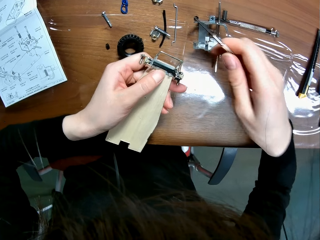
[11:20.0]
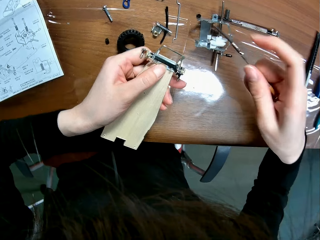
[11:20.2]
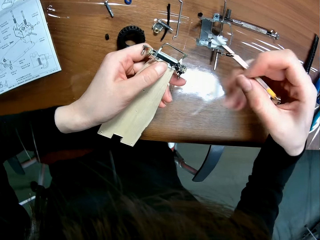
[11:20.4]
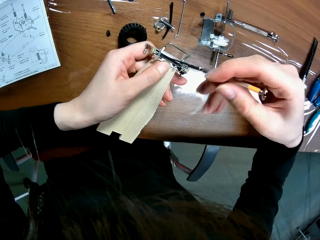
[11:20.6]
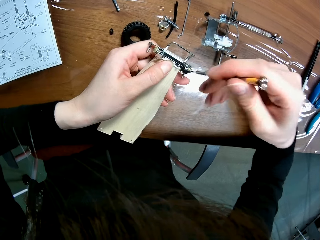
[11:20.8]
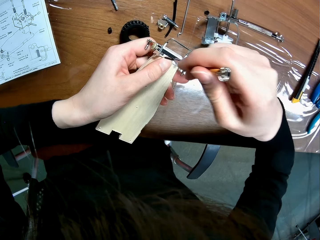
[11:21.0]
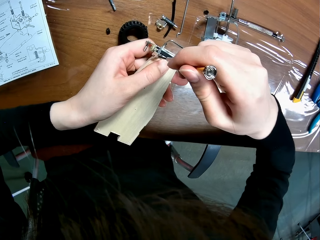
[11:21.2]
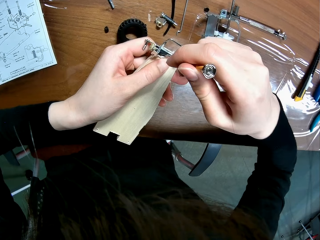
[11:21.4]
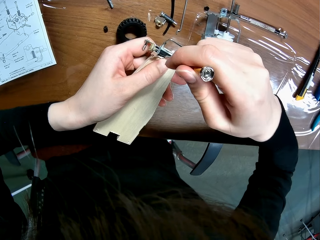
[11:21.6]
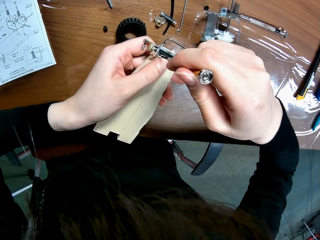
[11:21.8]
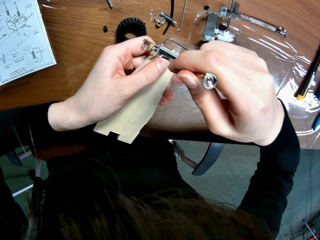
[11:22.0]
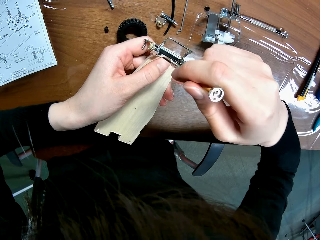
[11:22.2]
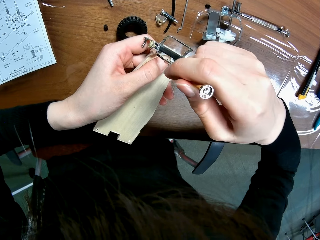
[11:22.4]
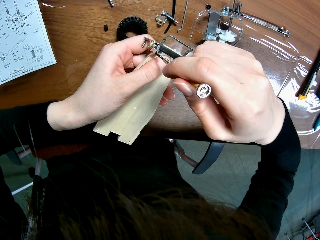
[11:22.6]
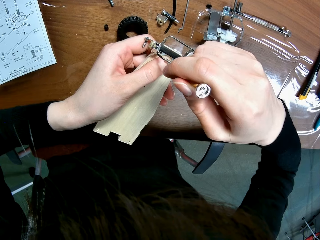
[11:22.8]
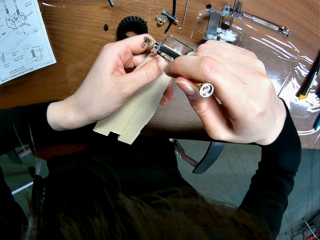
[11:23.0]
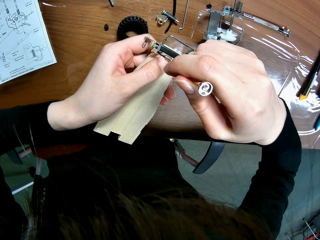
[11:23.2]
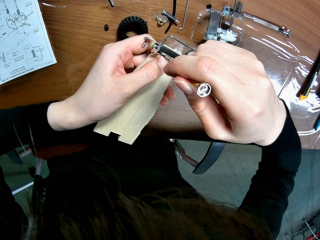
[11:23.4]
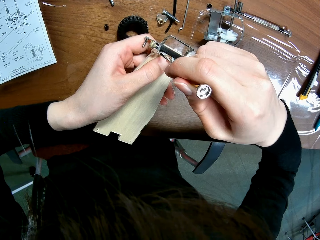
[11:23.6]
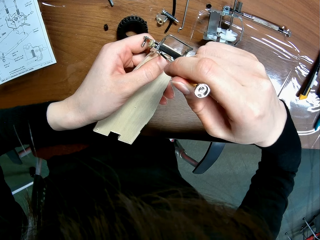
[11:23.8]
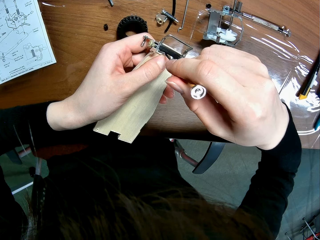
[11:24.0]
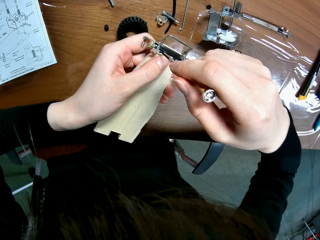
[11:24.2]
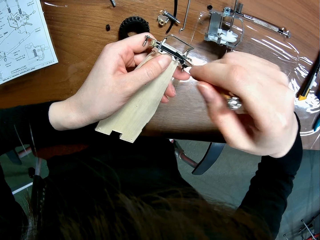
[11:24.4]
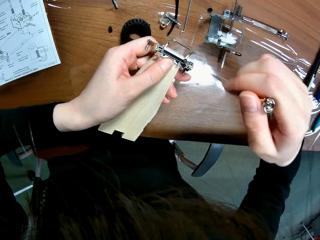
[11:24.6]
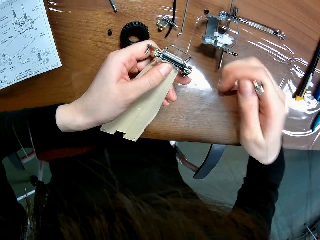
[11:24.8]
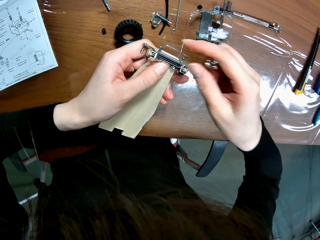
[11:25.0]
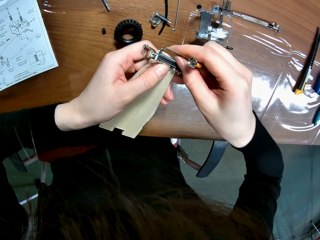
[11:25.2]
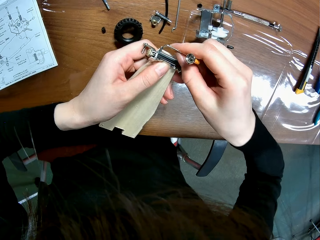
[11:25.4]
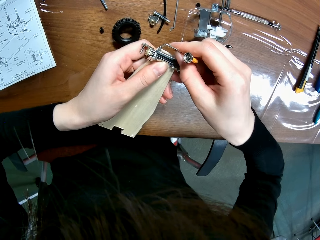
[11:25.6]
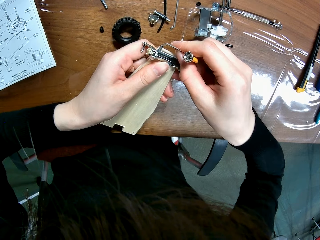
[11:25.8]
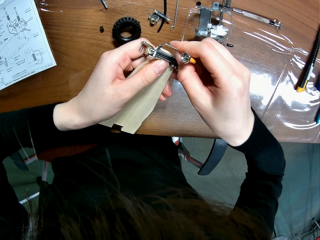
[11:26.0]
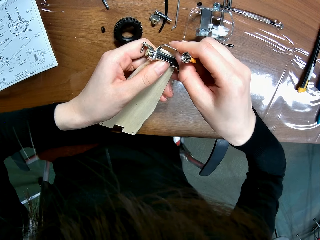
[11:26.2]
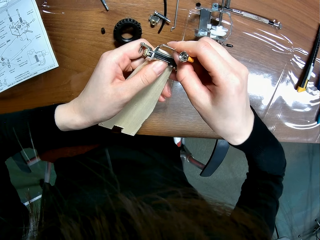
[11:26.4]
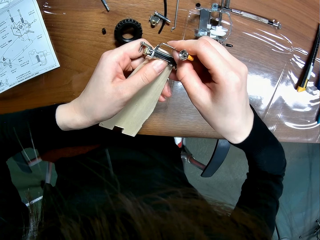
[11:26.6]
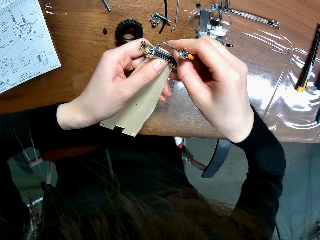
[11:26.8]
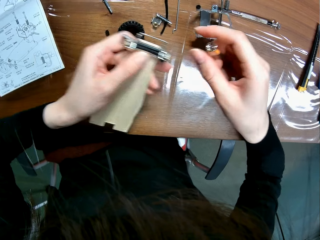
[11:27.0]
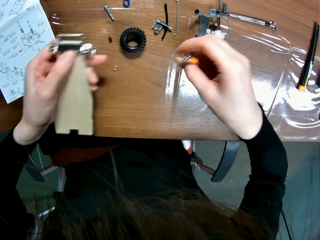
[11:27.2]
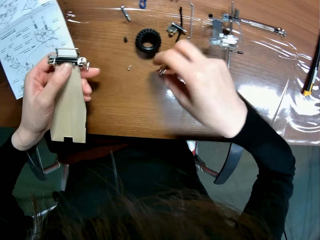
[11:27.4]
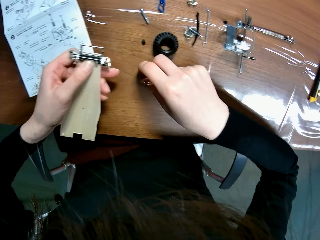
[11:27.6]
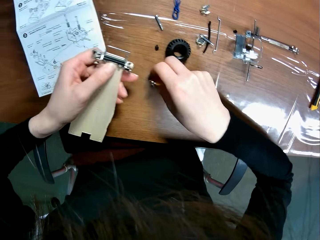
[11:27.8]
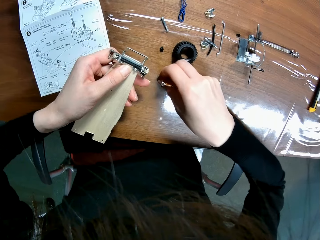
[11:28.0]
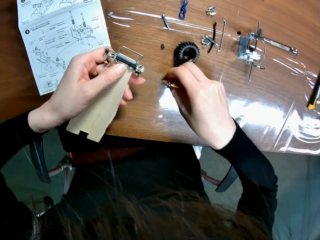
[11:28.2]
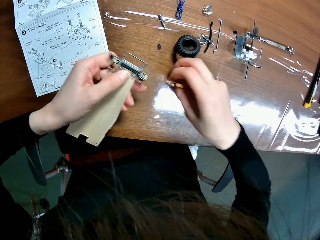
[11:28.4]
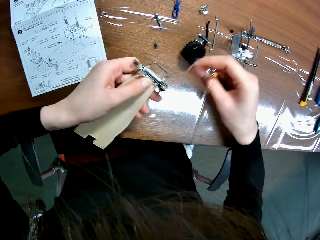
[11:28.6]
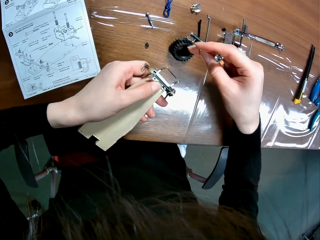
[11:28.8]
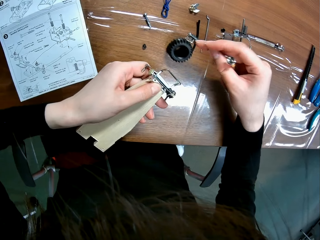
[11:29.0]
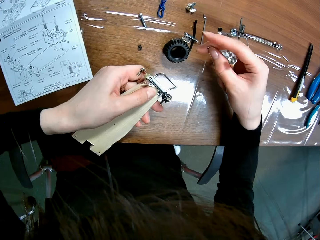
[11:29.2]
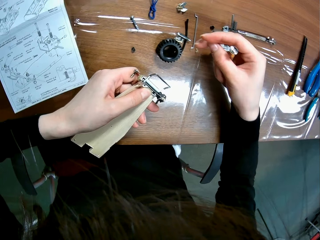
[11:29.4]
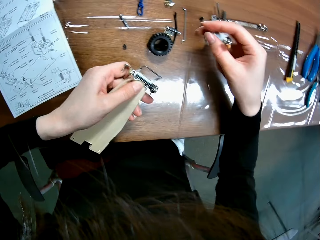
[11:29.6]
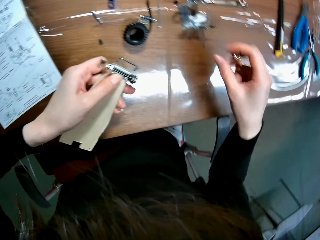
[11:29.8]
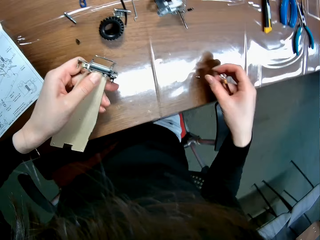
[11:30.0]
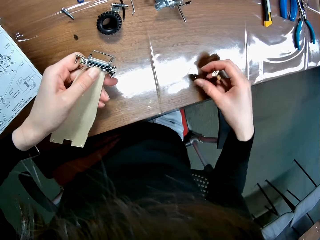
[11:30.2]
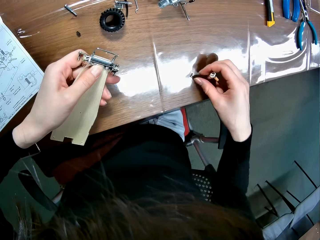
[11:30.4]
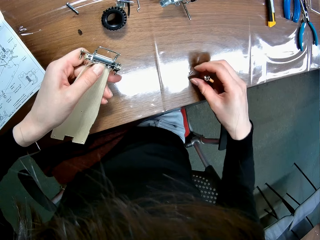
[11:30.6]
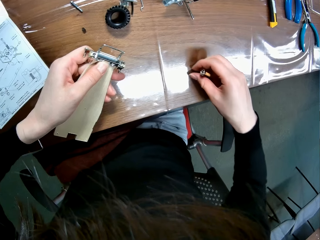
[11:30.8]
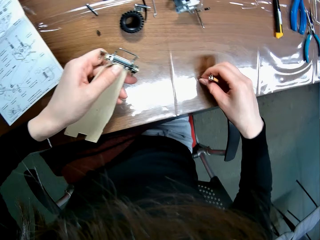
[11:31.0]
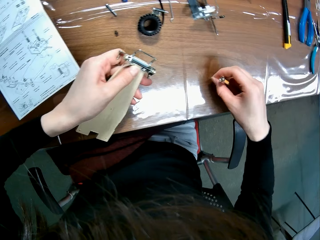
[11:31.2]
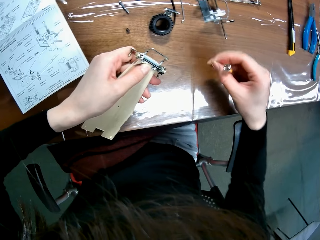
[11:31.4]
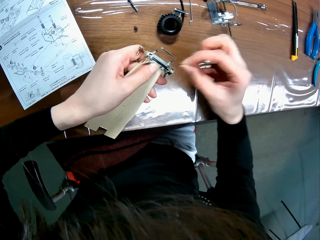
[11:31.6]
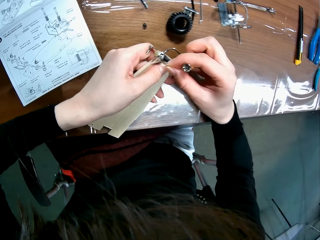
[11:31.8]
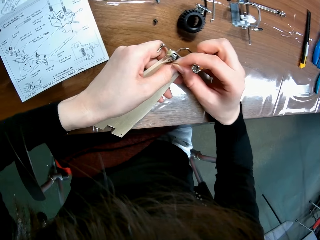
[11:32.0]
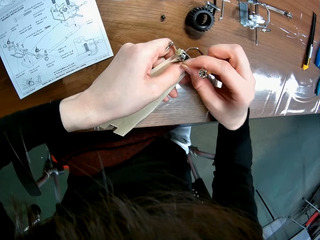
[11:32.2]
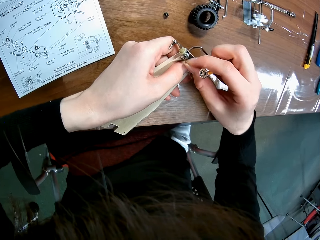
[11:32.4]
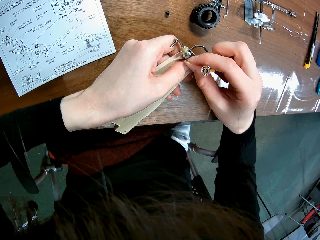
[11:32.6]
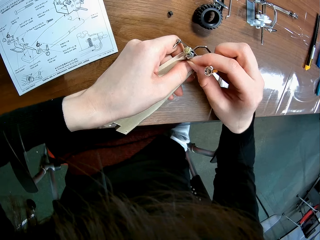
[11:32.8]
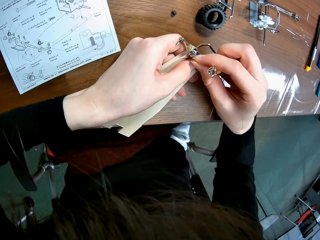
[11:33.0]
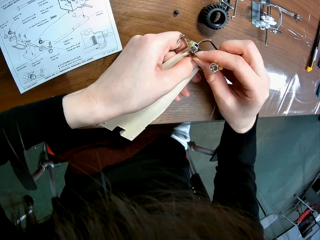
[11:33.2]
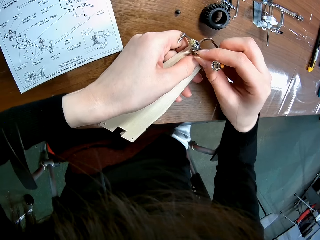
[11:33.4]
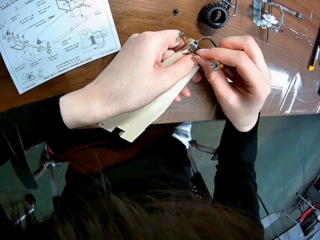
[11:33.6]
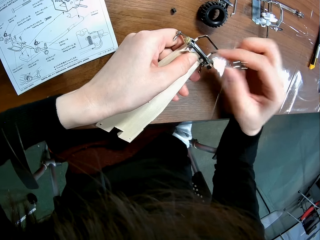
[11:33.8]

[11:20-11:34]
The camera wearer fixes the screw with a screwdriver. He places the screwdriver on the screw in the wooden mechanical model piece. He fixes the parts of the toy car with his hand. He adjusts the piece on the piece of the wooden mechanical model with his right hand. He picks a screw from the table with his left hand. He drops the screw. He picks the screw from the table. He inserts the screw into the screw hole of the wooden mechanical model piece with his right hand. He fixes the screw on the toy car.

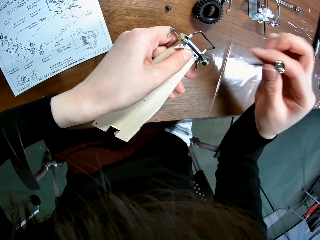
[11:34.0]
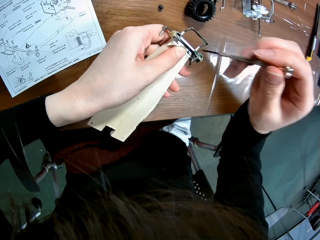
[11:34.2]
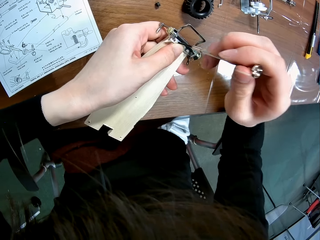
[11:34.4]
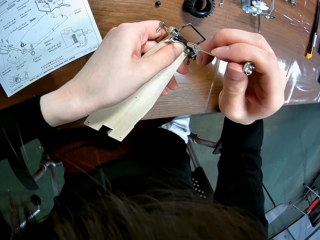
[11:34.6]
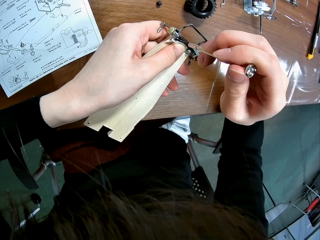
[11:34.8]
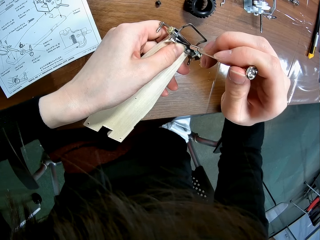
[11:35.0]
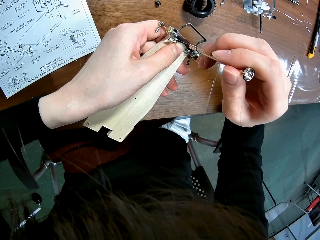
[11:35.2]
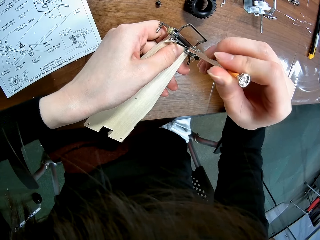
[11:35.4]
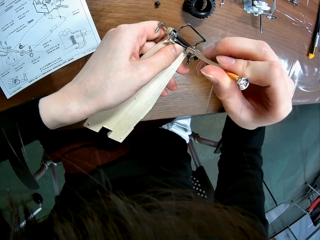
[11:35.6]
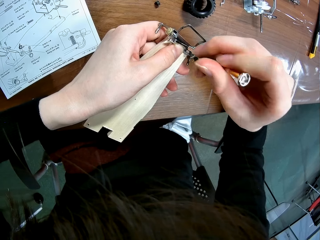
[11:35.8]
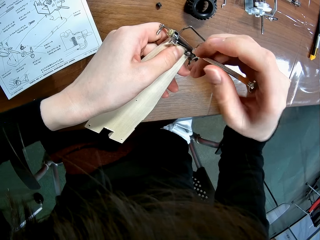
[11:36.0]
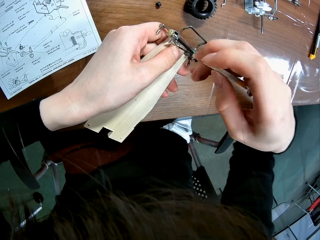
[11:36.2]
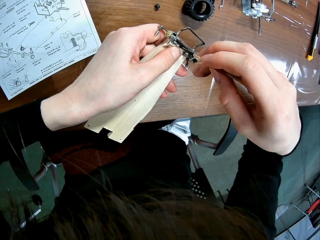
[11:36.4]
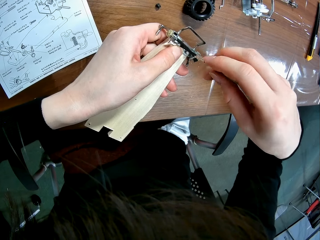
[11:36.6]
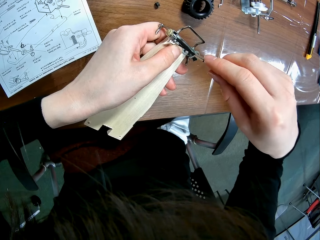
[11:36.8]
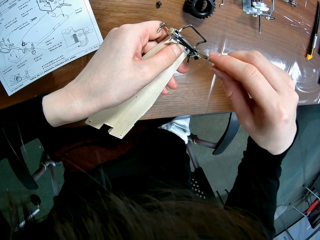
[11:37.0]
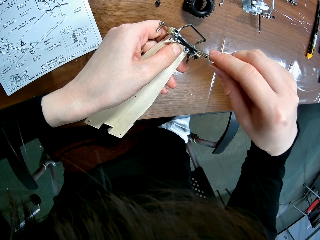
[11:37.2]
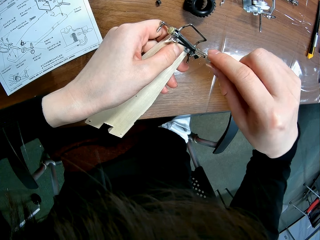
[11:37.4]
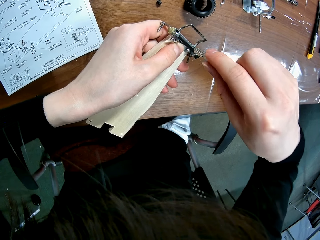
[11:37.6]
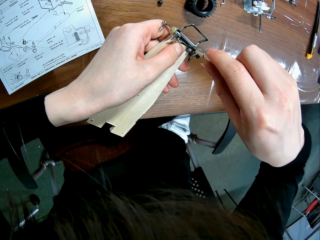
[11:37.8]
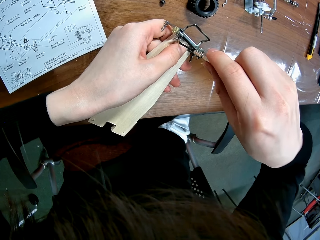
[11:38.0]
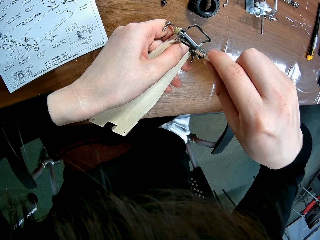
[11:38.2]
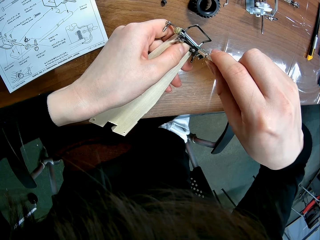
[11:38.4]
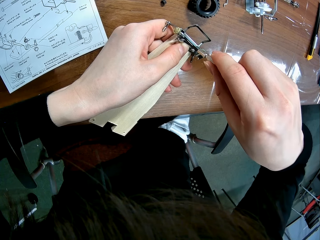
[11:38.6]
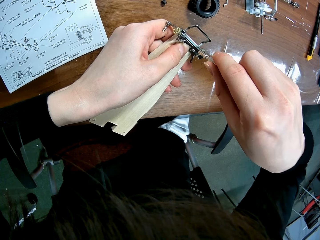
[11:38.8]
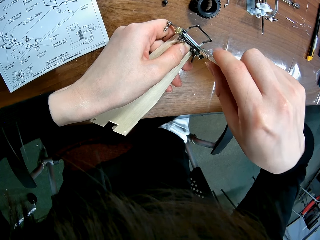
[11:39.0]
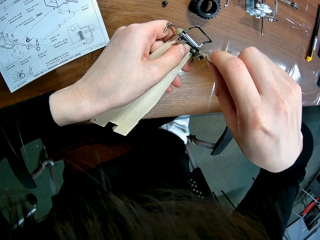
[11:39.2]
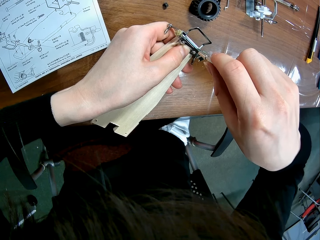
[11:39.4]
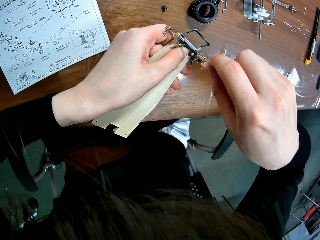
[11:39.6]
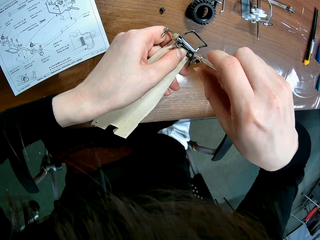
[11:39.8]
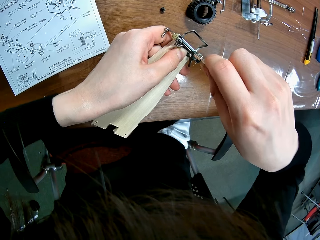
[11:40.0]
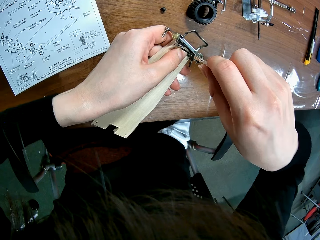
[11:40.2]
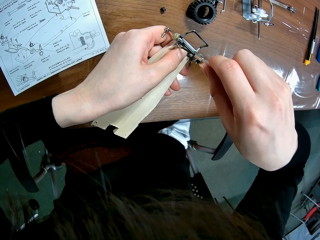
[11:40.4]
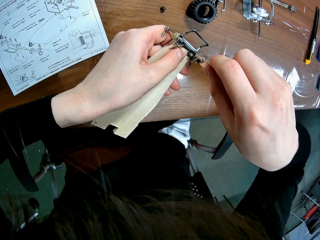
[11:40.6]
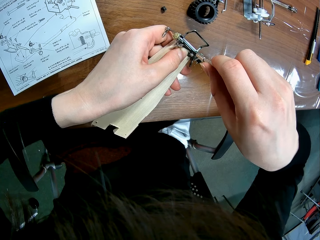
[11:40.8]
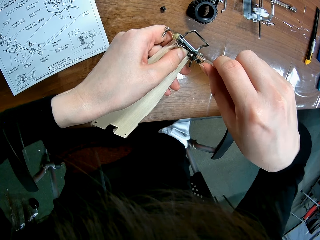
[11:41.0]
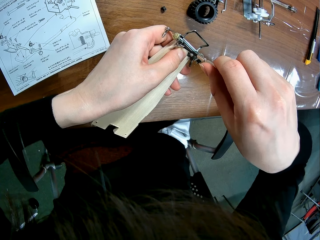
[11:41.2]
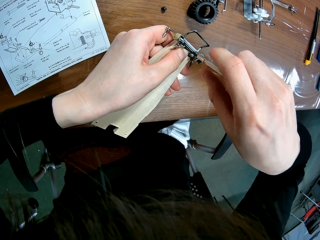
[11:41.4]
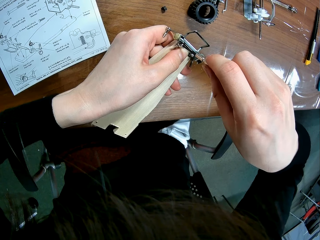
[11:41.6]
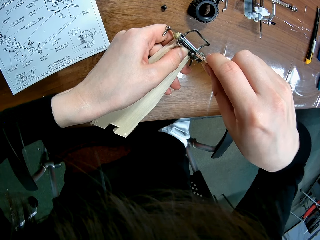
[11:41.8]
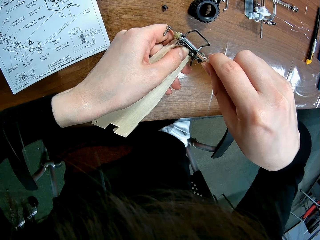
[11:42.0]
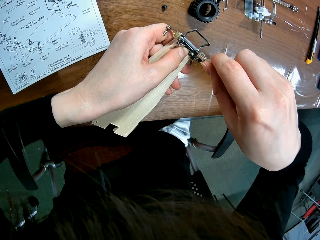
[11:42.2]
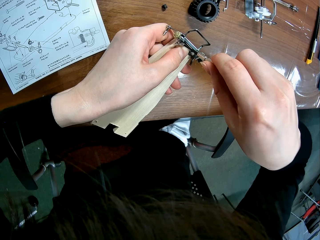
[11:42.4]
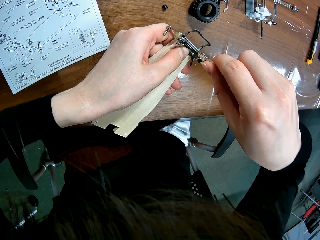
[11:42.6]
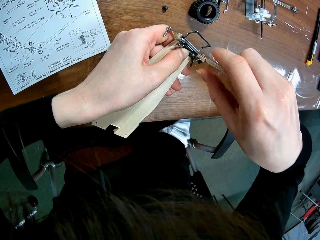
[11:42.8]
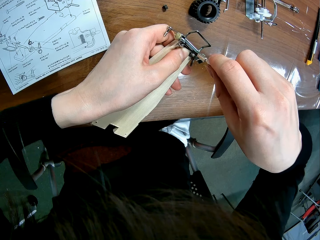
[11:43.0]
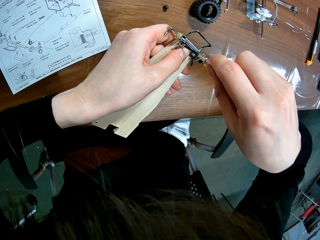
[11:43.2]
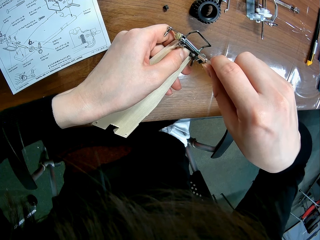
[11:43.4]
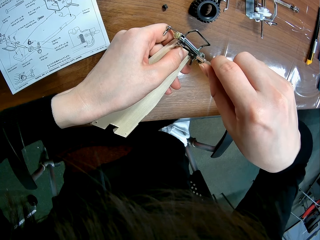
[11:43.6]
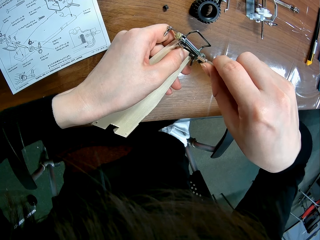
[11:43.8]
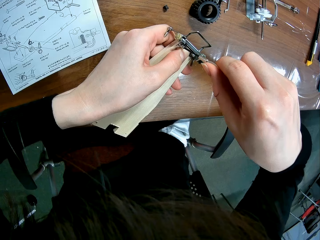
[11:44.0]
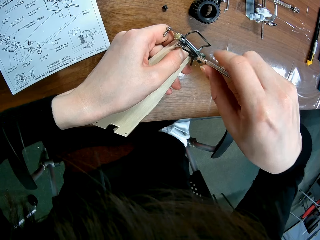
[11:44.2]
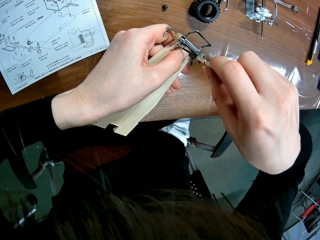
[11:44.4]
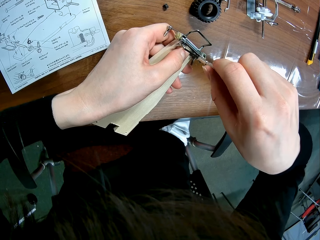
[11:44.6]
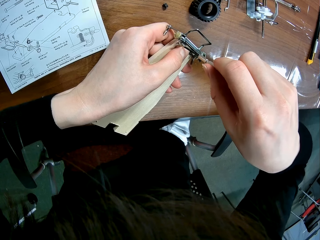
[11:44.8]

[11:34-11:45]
The camera wearer screws the piece to the piece of the mechanical model with the screwdriver.
